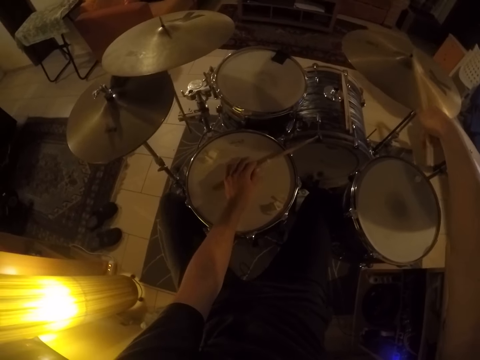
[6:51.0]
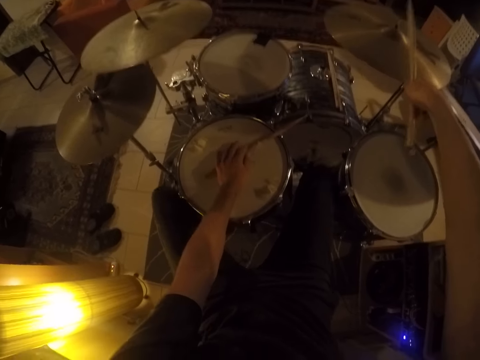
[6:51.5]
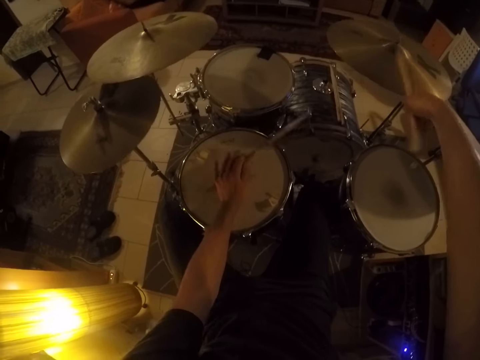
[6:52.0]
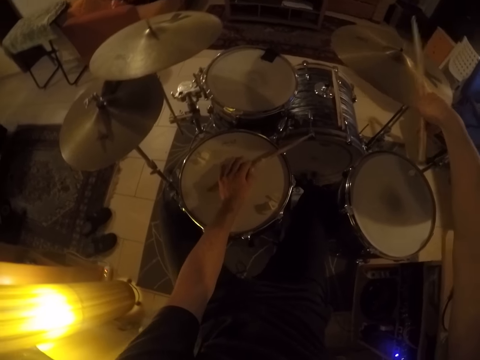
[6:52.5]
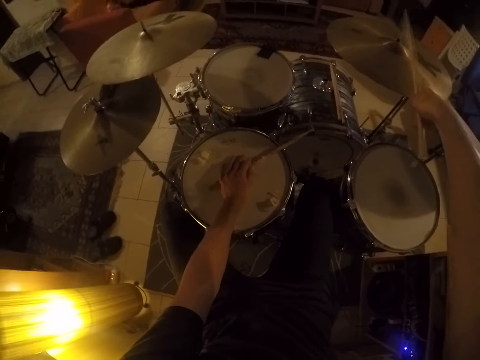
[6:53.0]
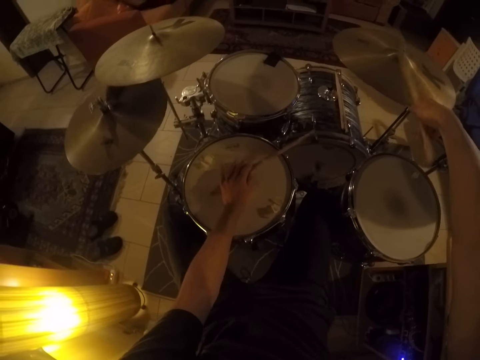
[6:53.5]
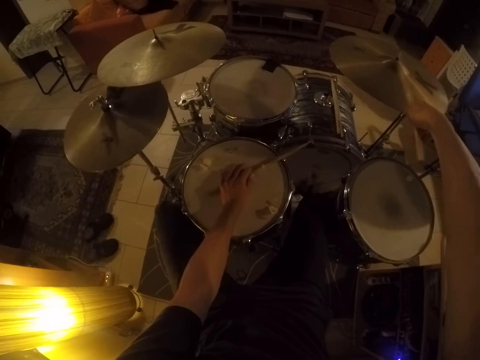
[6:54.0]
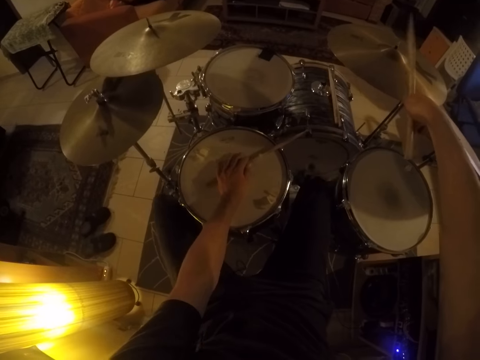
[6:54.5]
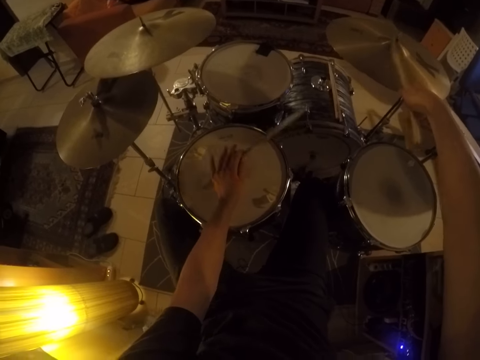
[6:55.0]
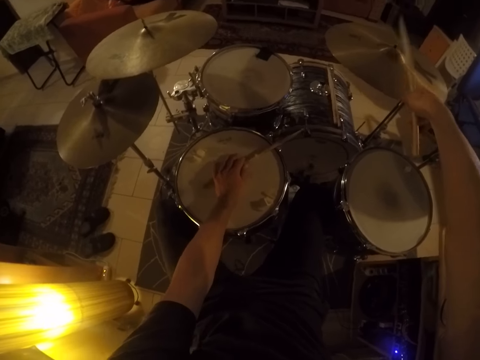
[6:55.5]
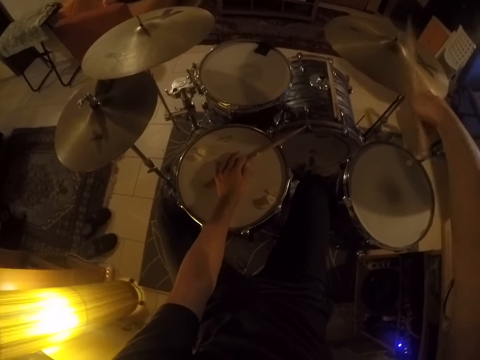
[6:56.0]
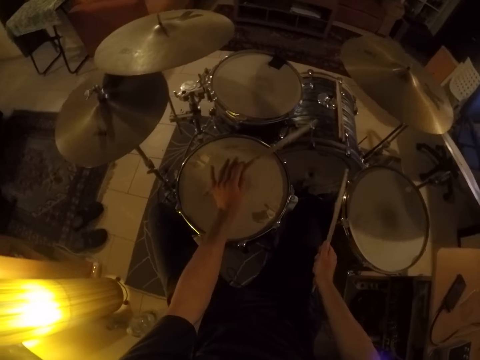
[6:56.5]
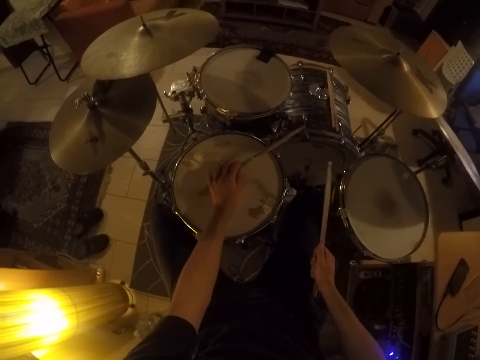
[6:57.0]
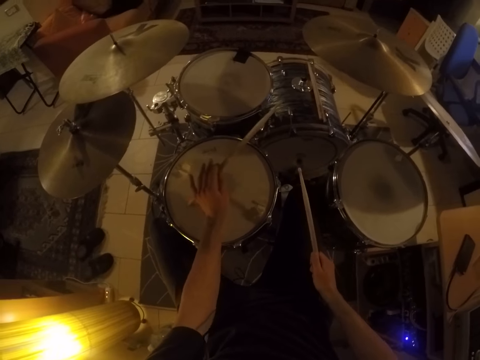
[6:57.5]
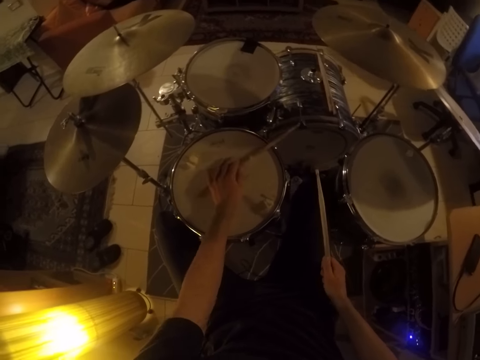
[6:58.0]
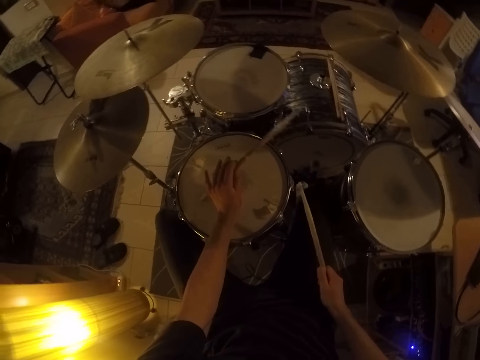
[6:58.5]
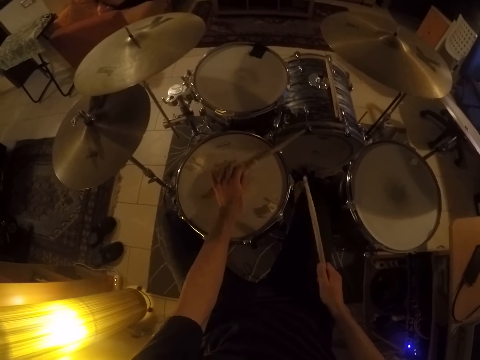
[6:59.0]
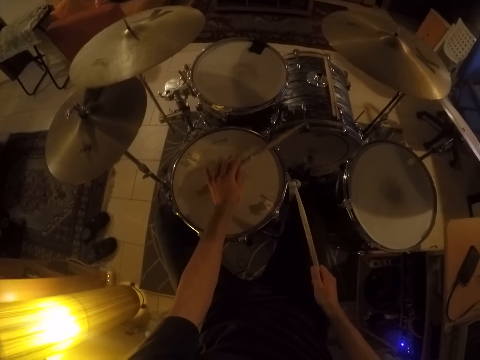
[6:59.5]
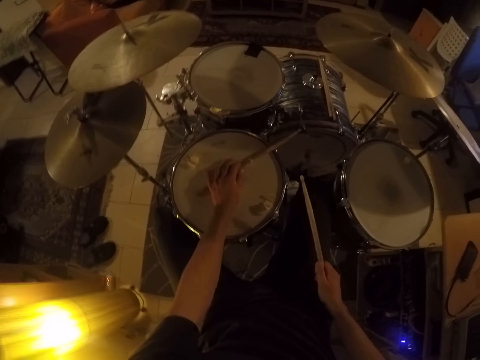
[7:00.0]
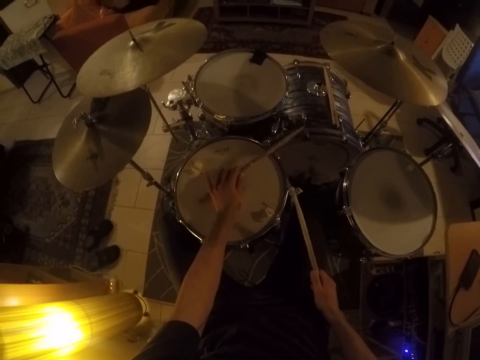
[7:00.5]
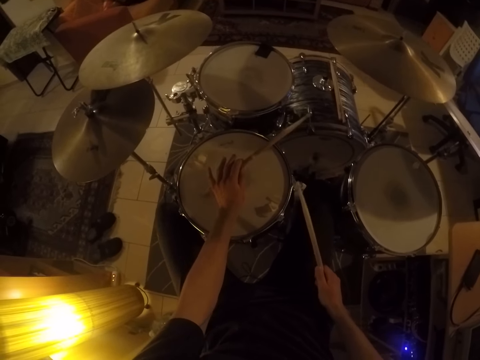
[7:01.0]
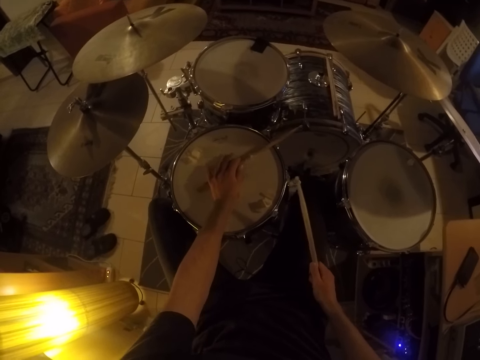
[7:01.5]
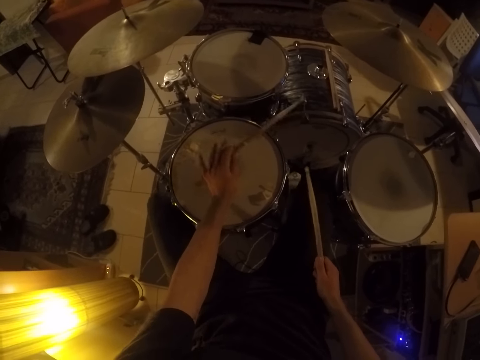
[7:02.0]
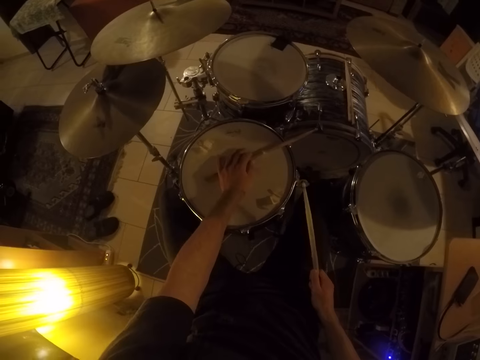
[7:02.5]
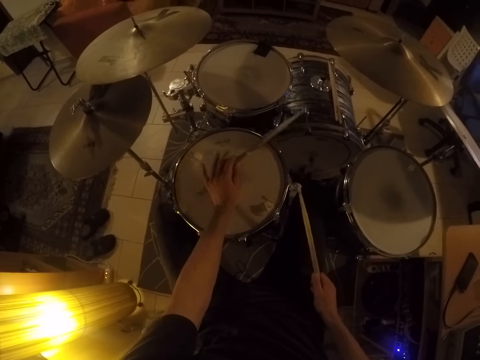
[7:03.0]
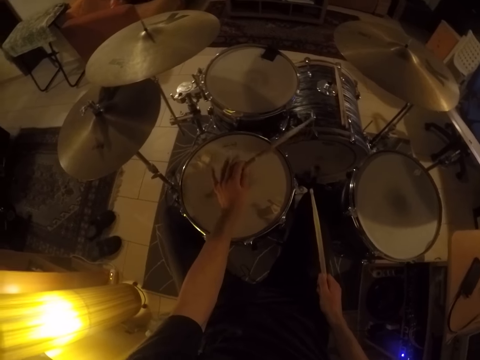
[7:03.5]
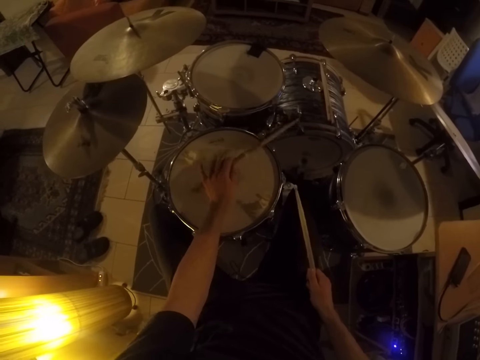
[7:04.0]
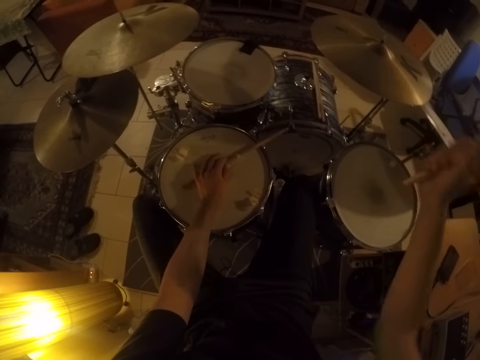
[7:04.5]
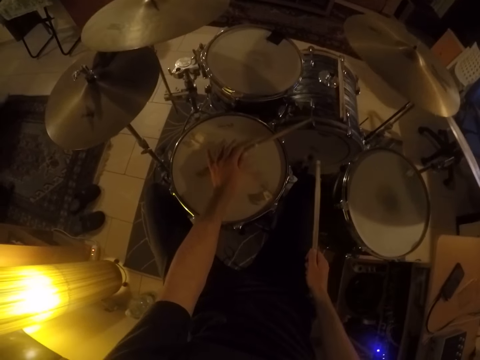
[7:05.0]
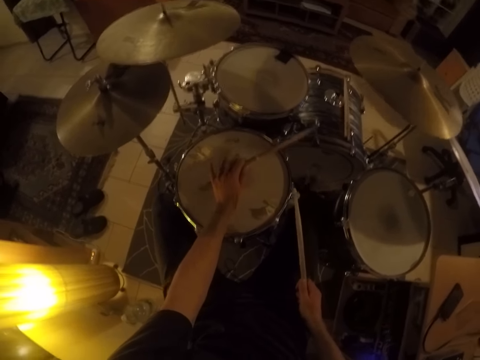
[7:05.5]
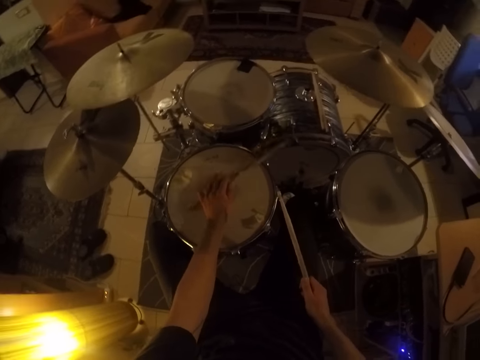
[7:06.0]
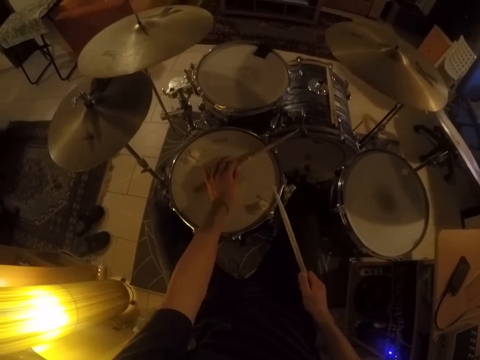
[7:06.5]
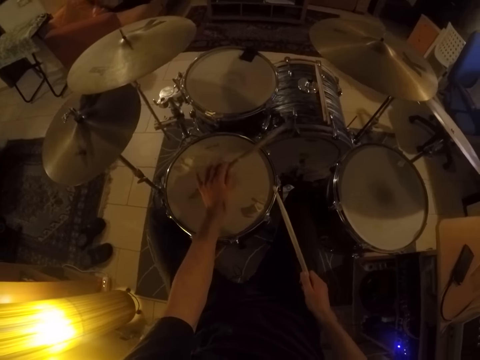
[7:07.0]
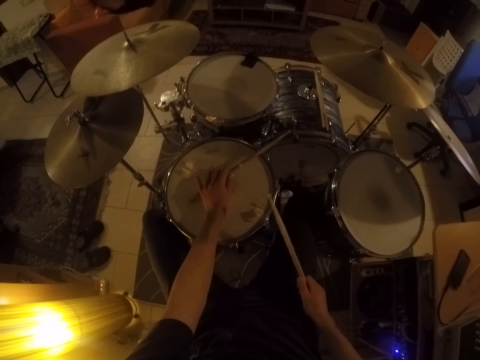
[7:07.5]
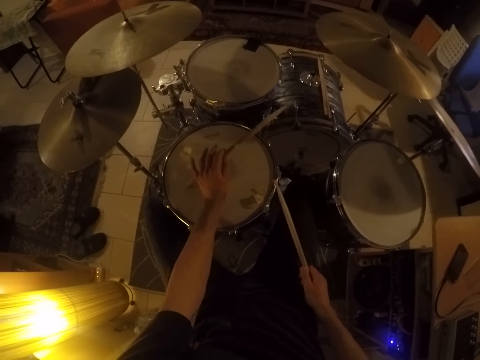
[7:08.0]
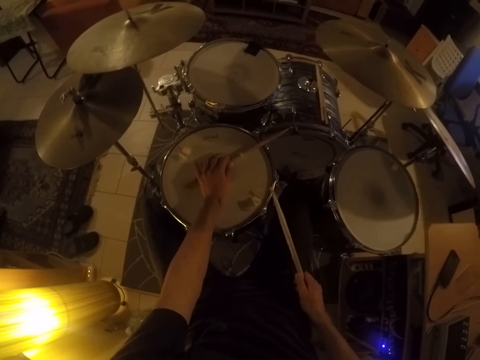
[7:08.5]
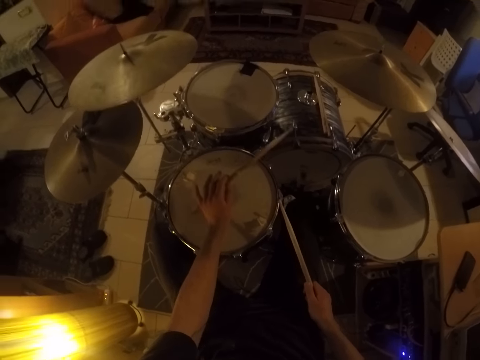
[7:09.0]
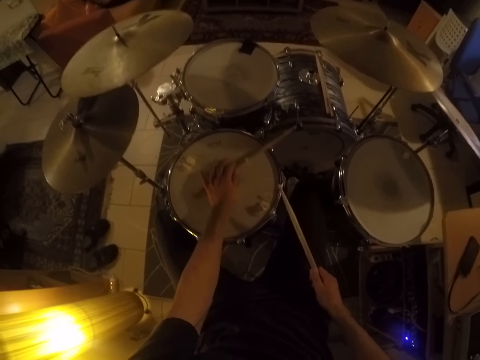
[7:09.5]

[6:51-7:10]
The camera wearer beats the drum with the two sticks in his hands. He hits the stick in his right hand on the cymbal. He beats the drum with the two sticks in his hands.

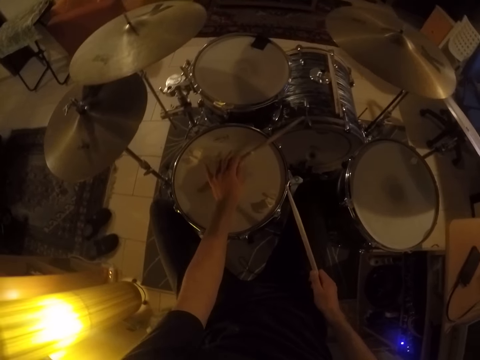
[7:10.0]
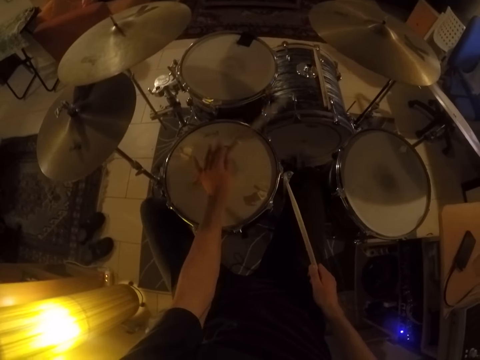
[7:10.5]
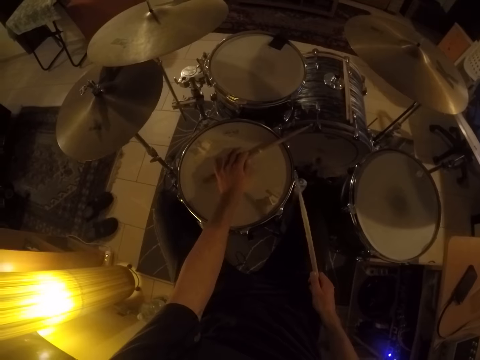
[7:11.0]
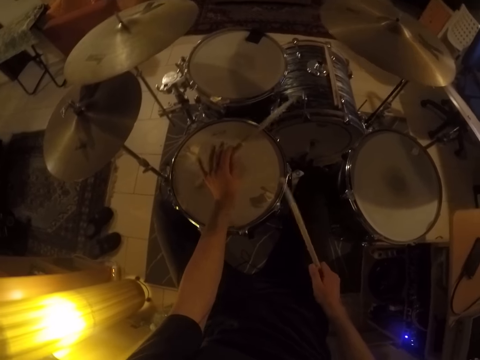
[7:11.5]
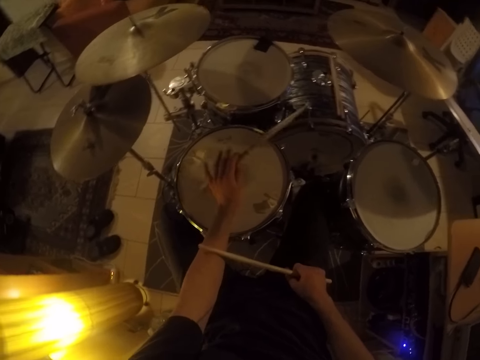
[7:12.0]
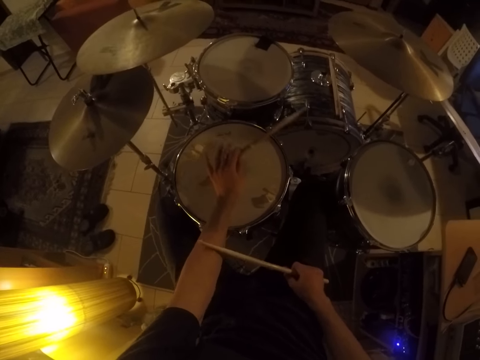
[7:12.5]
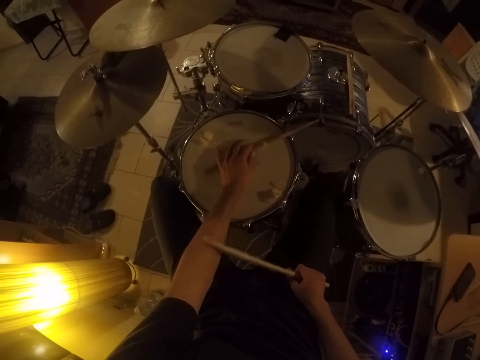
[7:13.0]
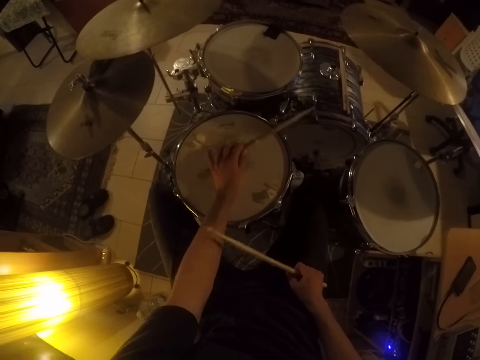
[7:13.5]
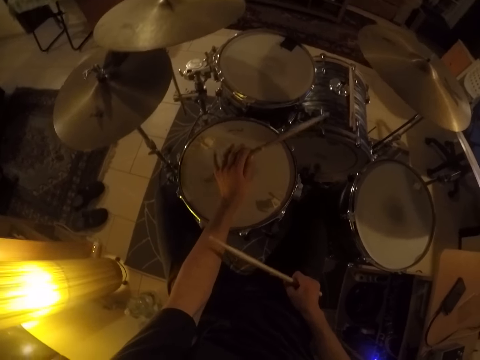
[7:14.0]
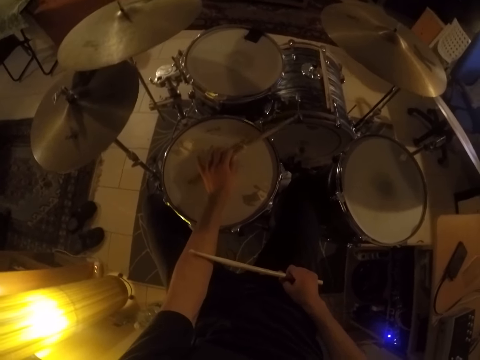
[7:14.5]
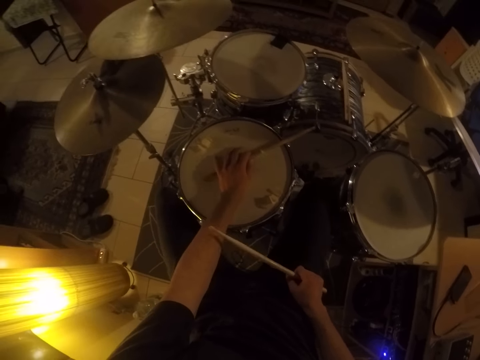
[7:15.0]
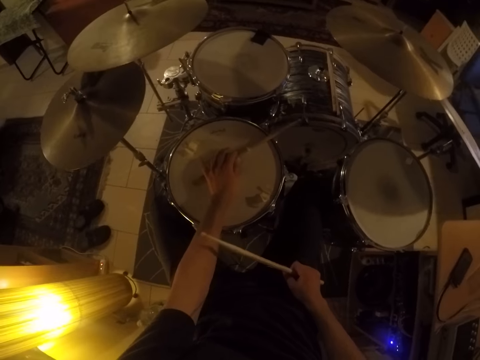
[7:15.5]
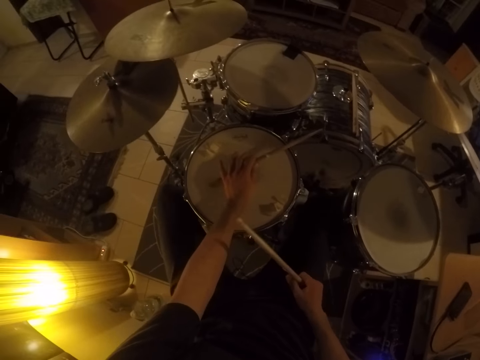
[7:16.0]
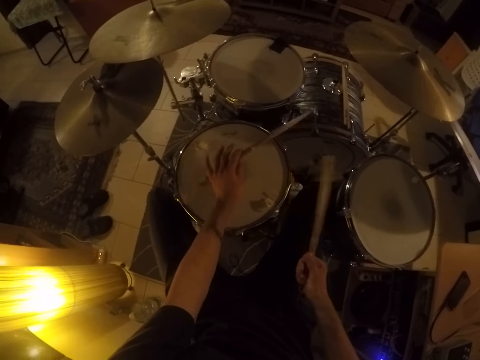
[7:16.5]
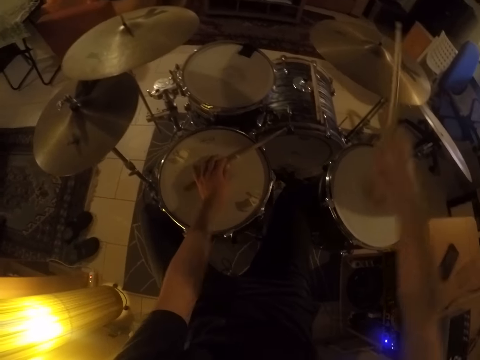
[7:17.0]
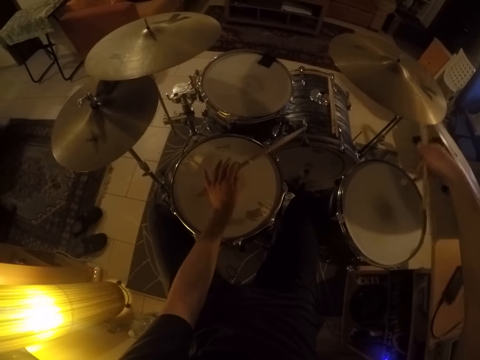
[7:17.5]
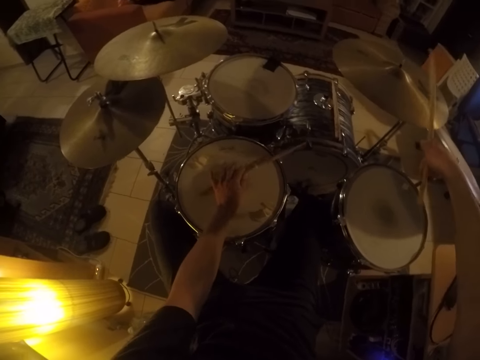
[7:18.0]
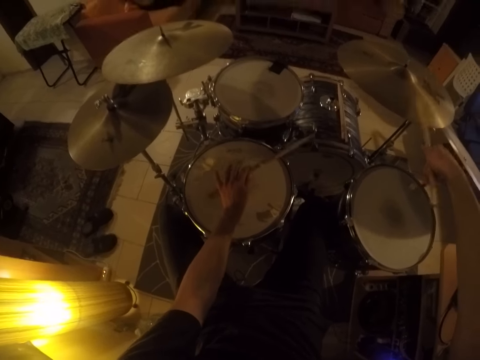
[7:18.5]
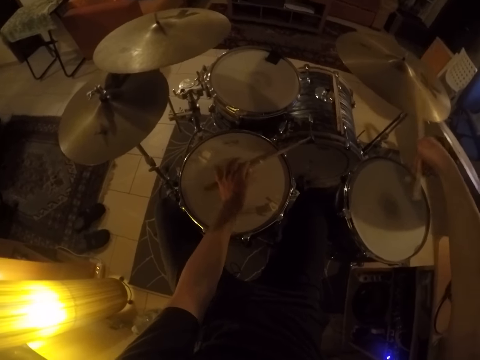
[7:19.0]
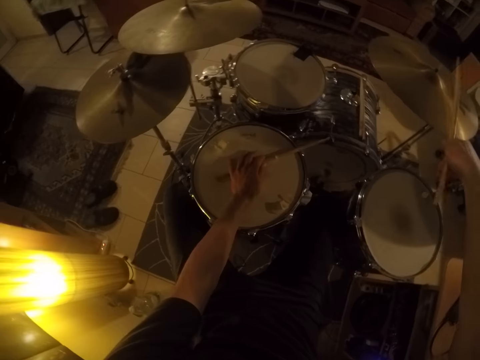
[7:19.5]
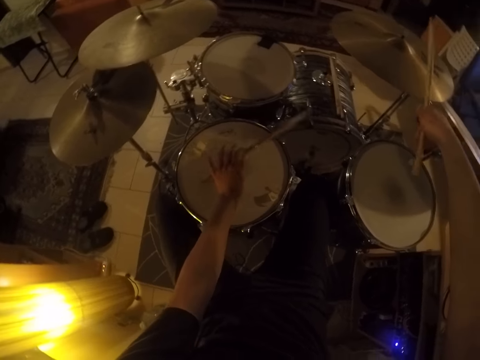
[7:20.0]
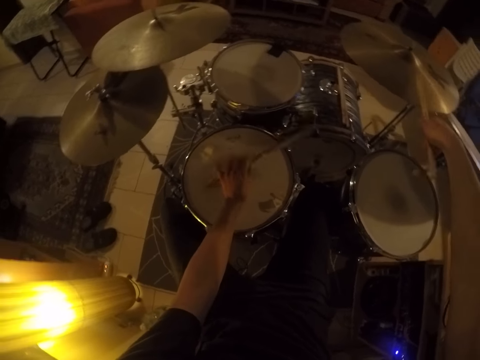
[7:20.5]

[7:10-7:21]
The camera wearer beats the drum with the stick in his left hand. He hits the stick in his right hand on the cymbal.
